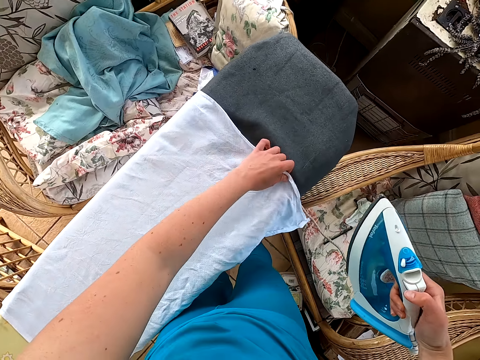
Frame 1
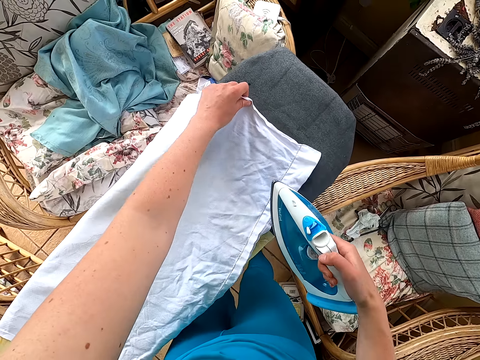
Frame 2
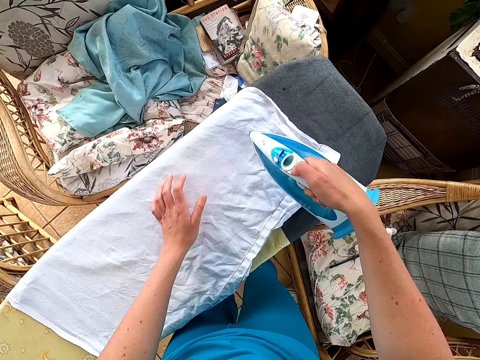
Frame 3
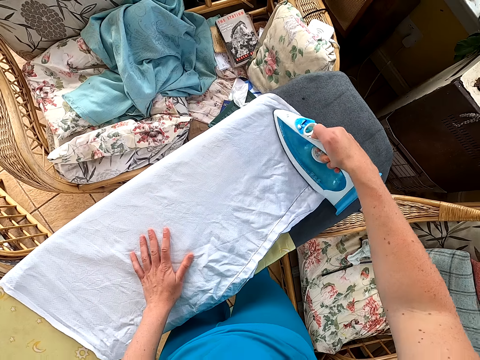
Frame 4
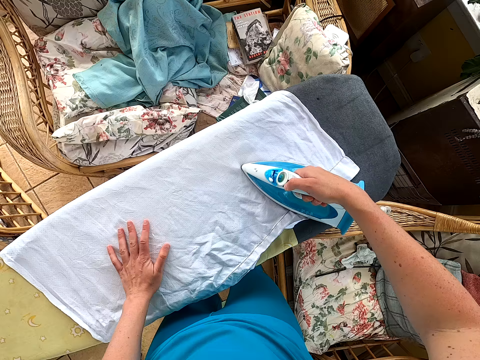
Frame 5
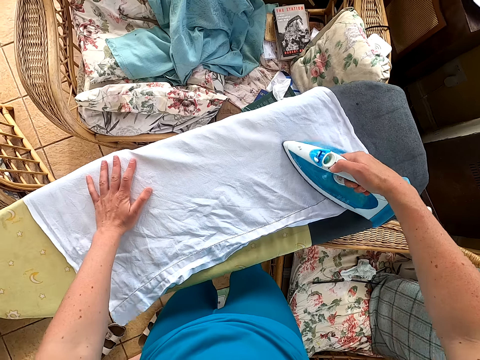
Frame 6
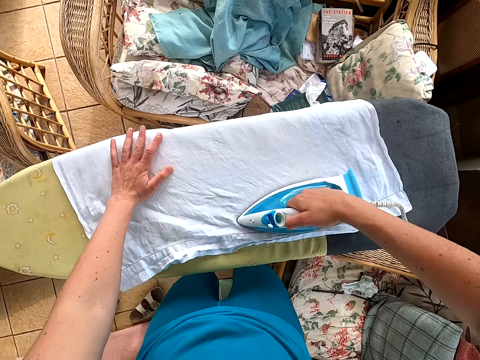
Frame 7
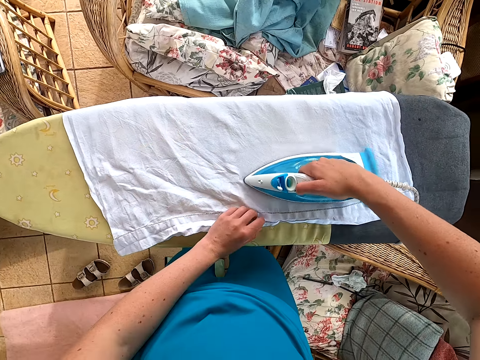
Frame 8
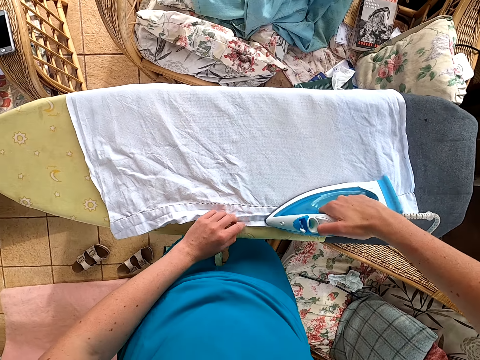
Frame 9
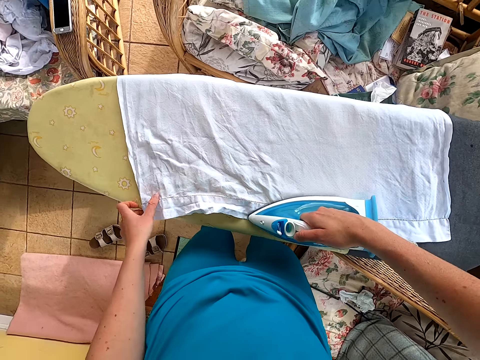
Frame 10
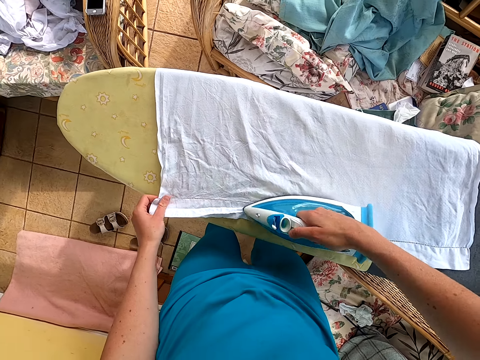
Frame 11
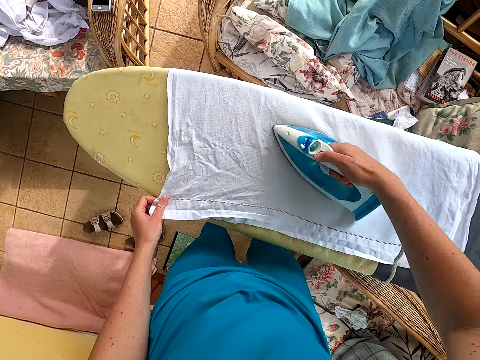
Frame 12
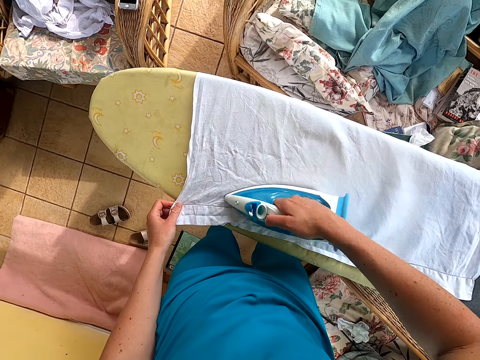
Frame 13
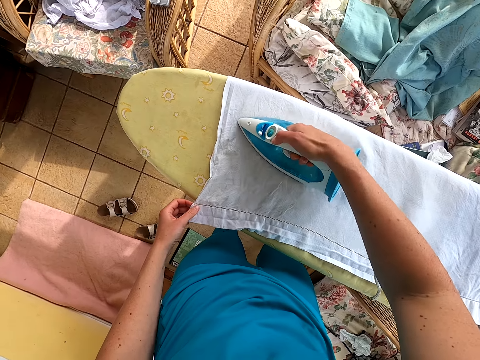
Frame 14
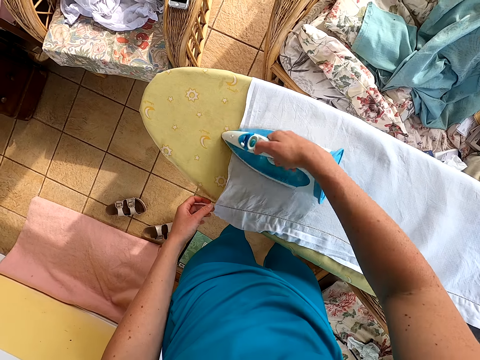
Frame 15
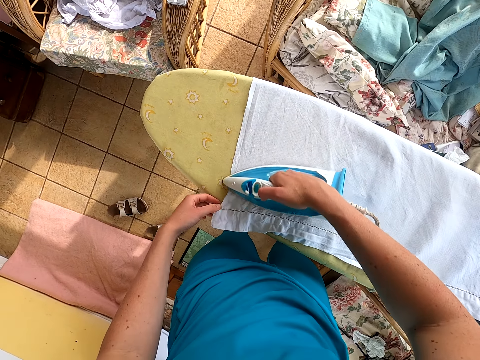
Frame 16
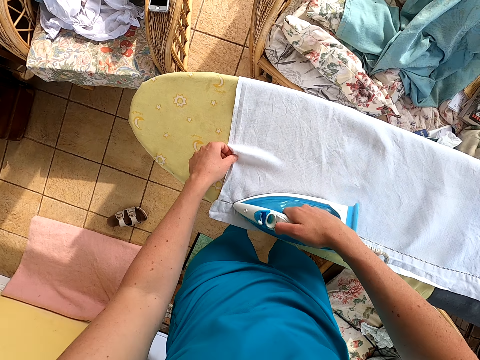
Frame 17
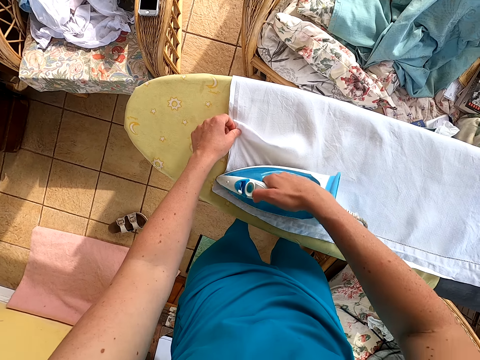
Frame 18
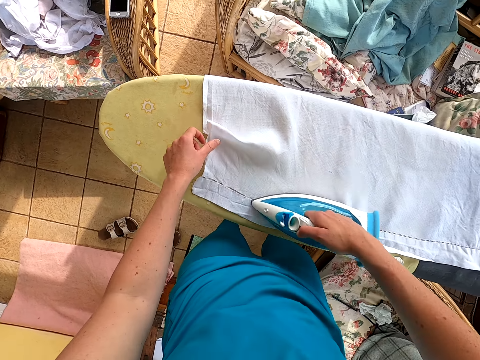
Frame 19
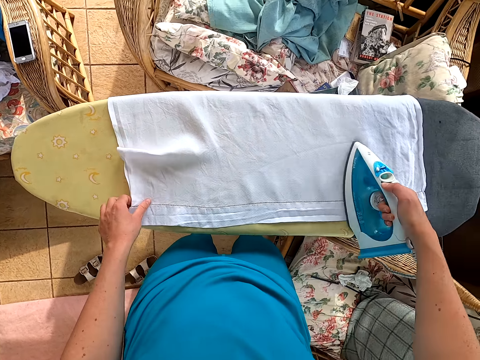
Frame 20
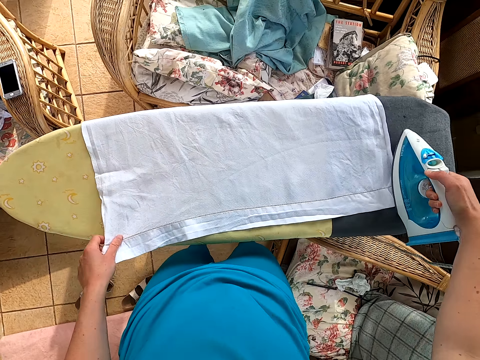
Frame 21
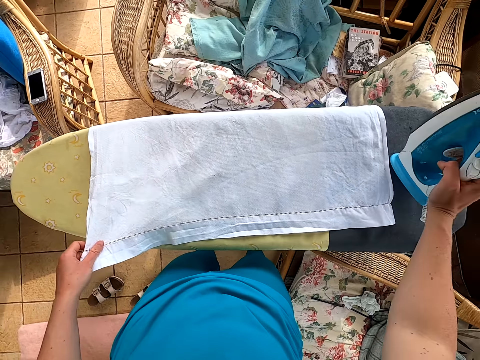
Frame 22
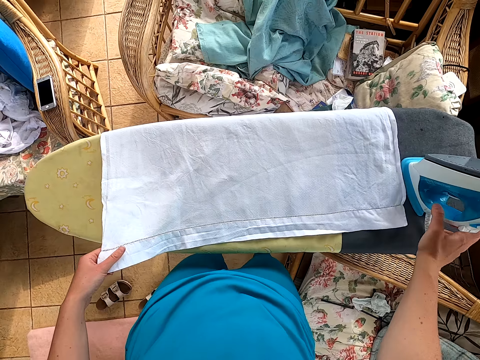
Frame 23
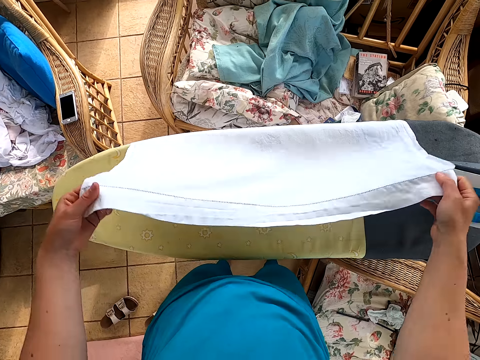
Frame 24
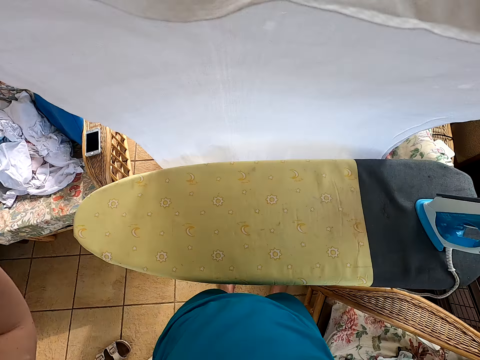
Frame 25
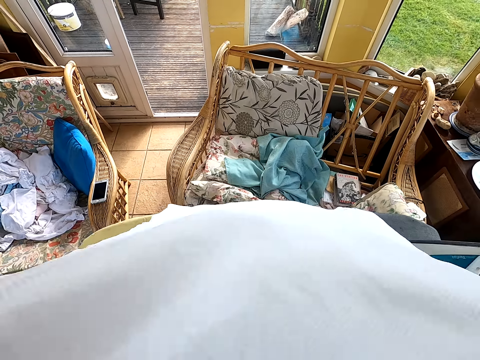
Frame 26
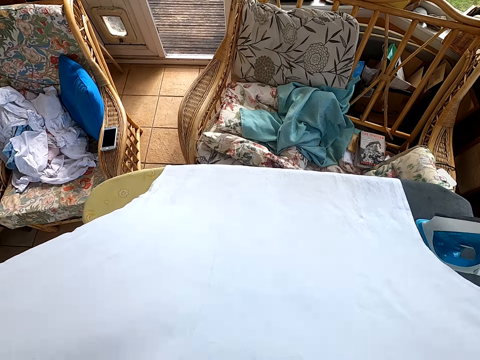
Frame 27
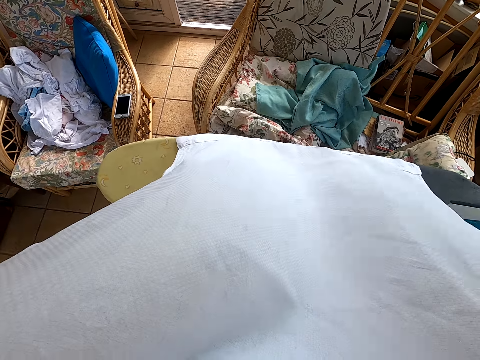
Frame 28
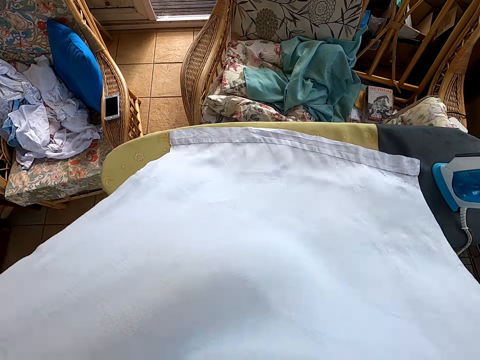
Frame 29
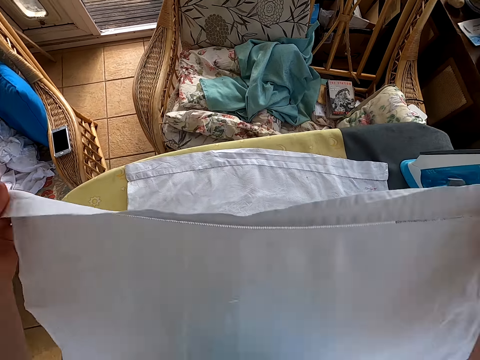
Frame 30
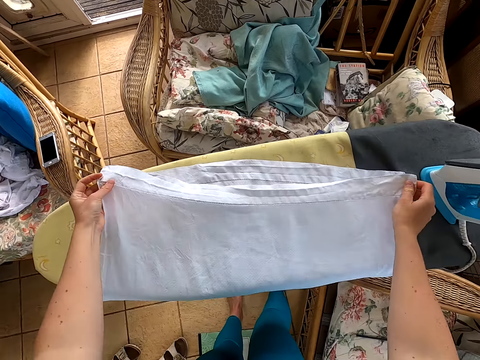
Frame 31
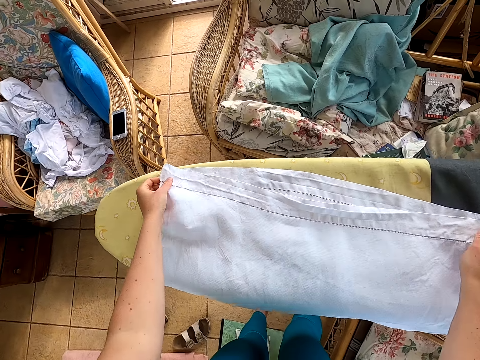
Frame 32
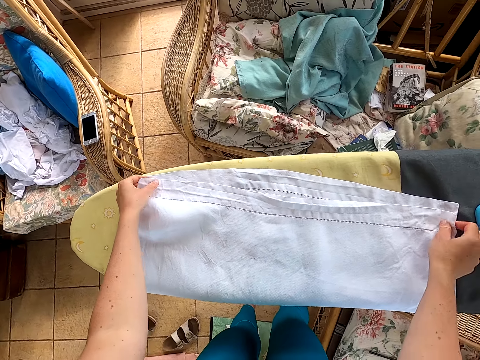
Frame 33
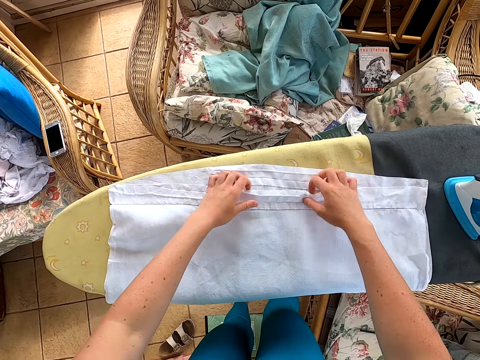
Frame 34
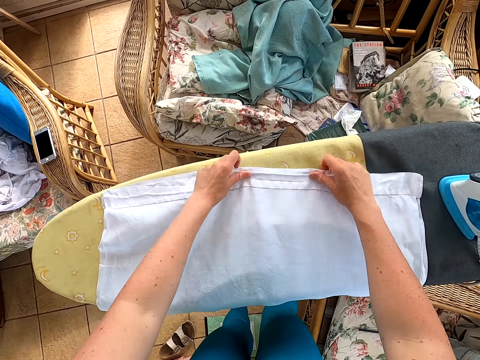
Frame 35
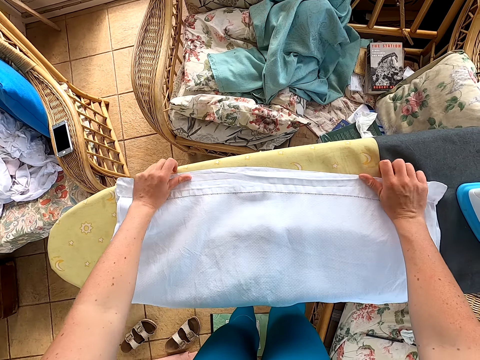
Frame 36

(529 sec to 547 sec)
The camera wearer puts the iron box on the table. They pick the cloth. They fold the cloth.

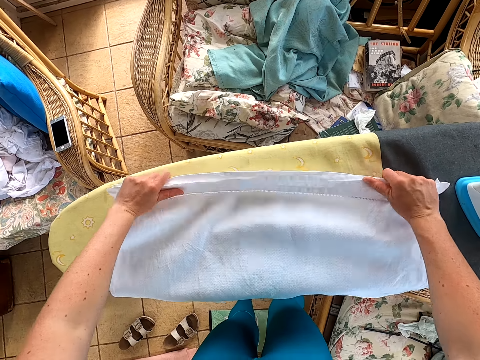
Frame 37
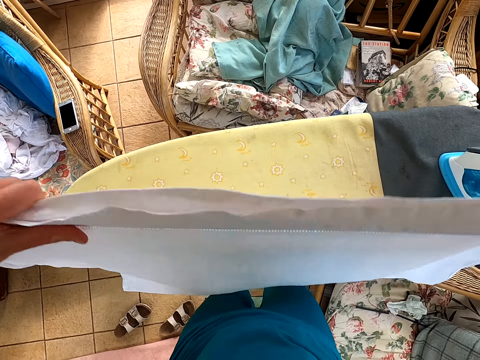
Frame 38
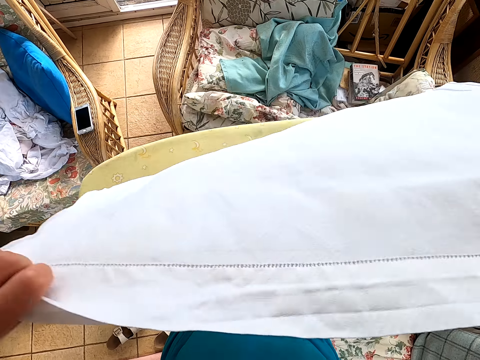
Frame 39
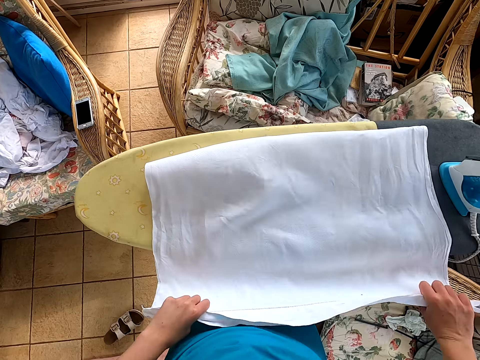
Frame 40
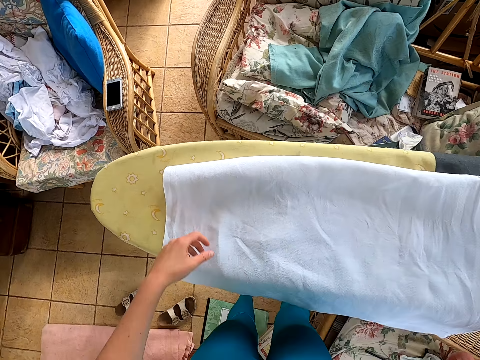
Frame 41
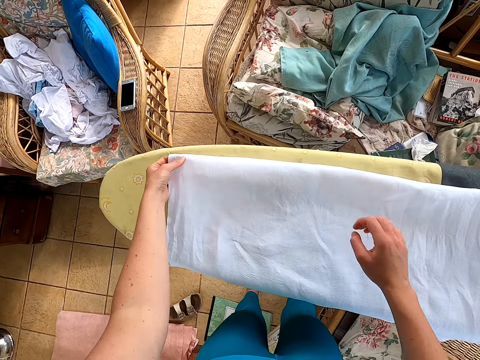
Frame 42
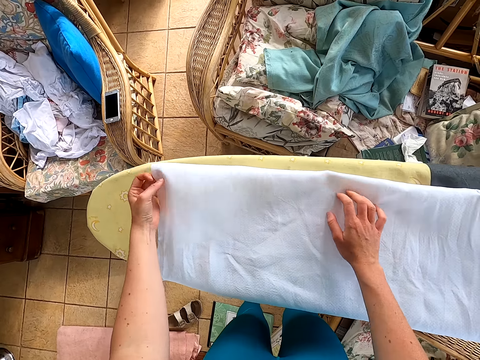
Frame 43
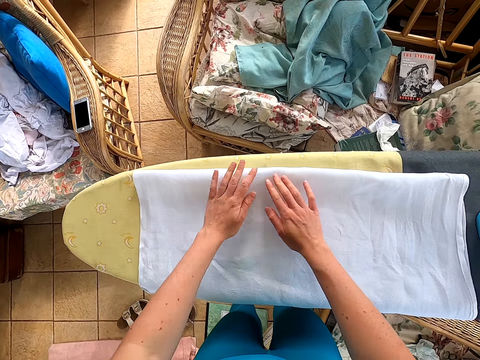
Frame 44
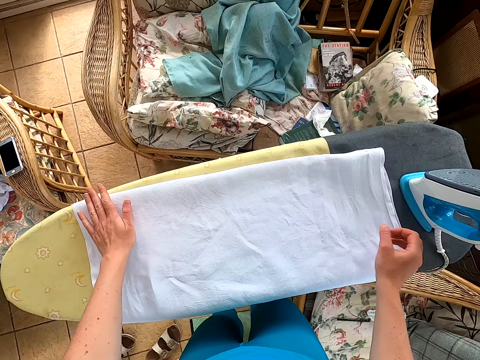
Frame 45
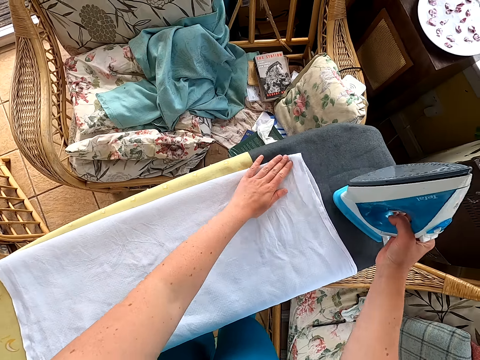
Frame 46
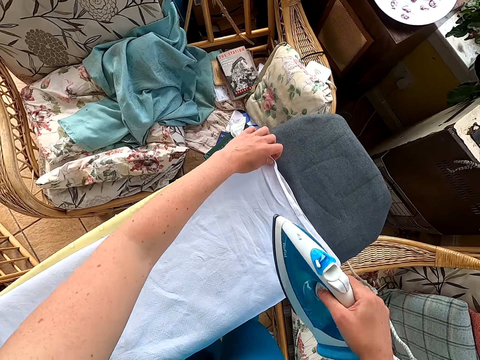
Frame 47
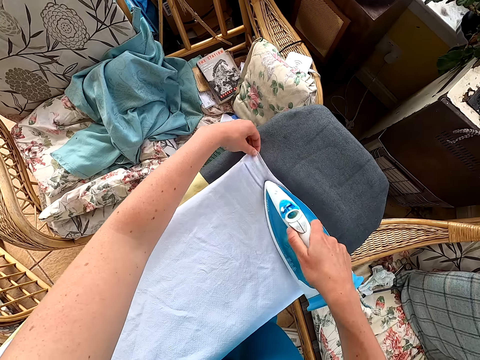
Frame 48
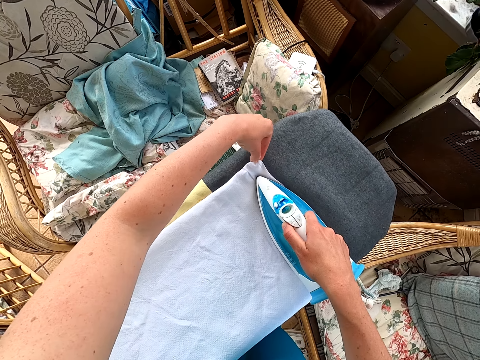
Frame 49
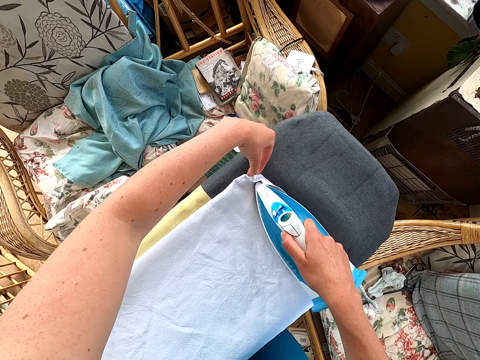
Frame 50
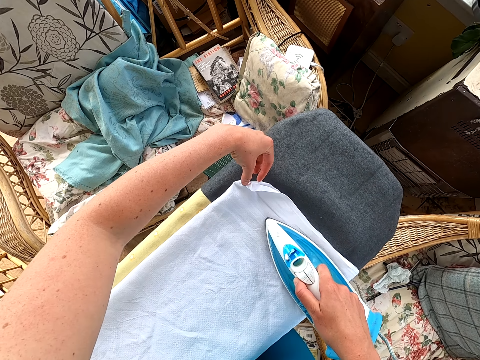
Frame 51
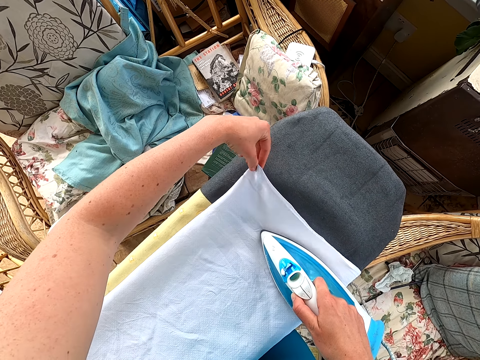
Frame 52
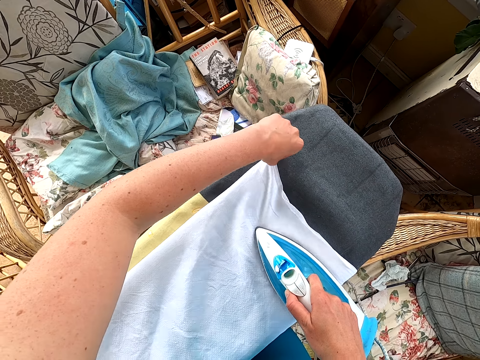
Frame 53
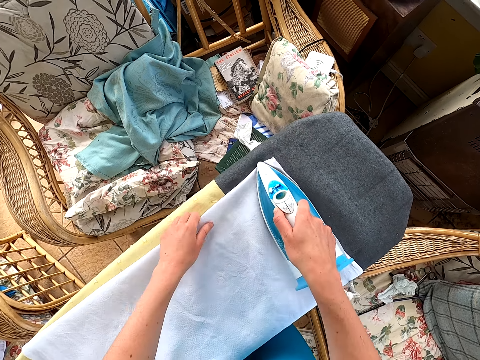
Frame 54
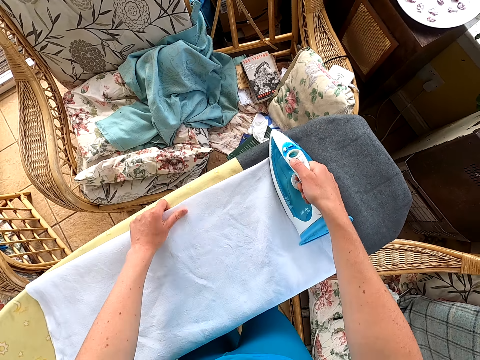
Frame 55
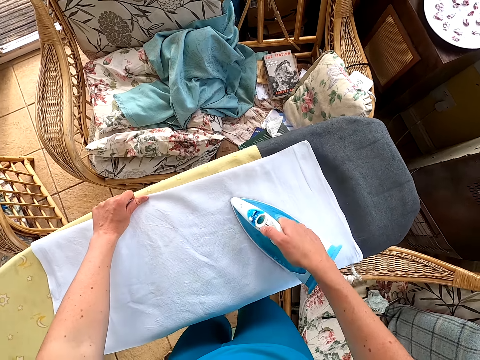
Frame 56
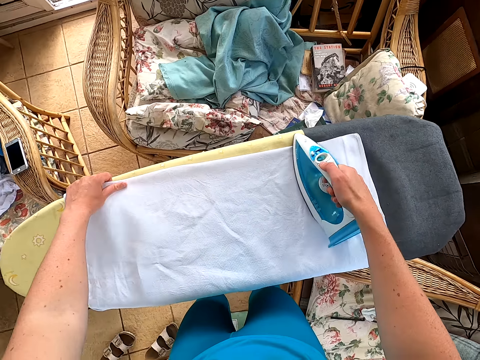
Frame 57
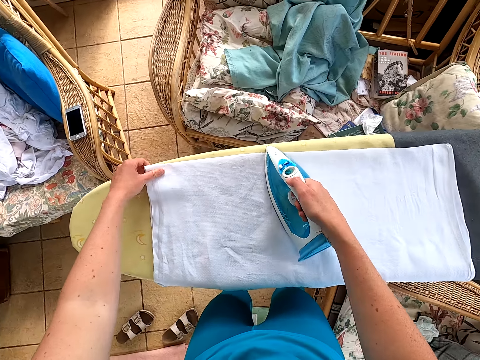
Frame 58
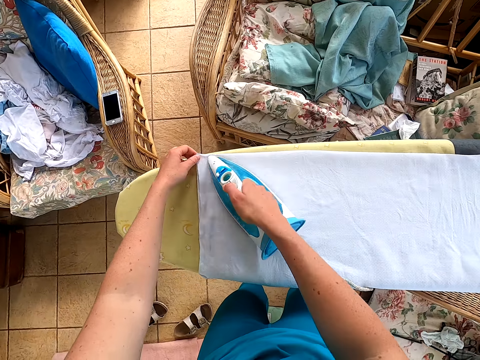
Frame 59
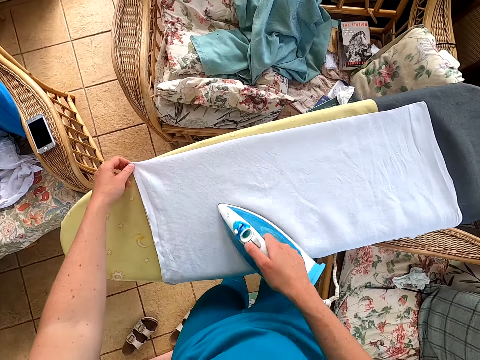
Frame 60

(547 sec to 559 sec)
The camera wearer puts the cloth on the table. They pick the iron box. They iron the cloth.
